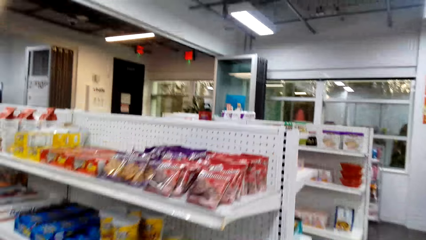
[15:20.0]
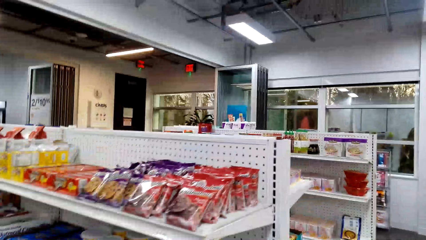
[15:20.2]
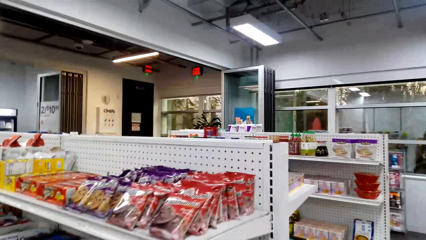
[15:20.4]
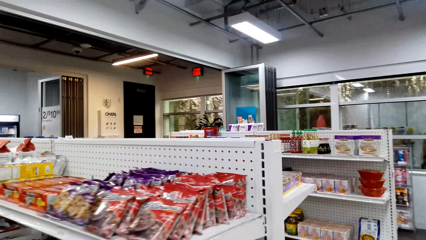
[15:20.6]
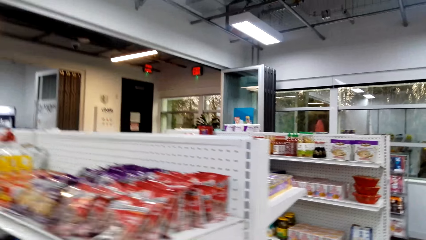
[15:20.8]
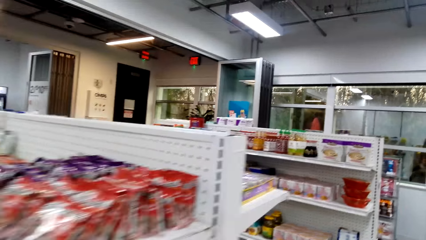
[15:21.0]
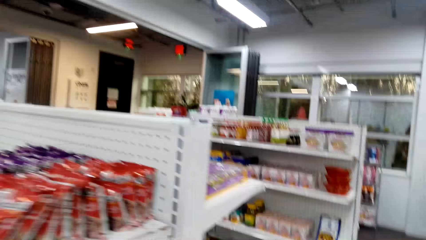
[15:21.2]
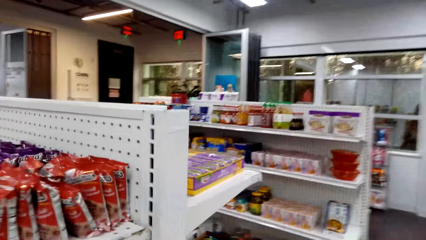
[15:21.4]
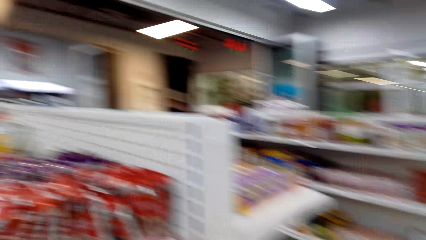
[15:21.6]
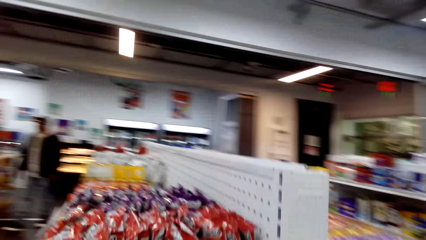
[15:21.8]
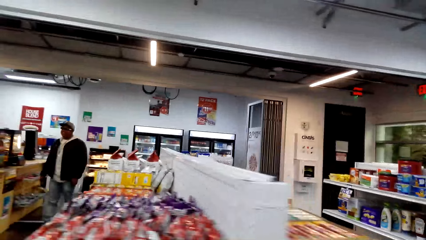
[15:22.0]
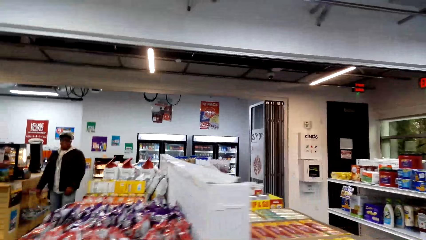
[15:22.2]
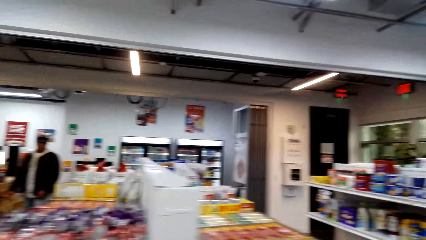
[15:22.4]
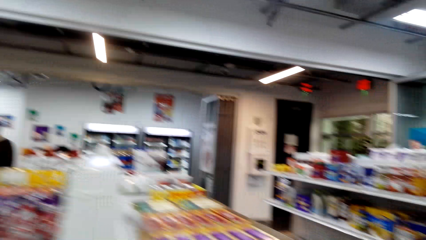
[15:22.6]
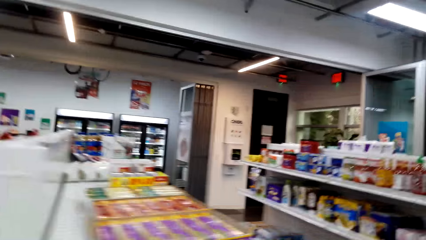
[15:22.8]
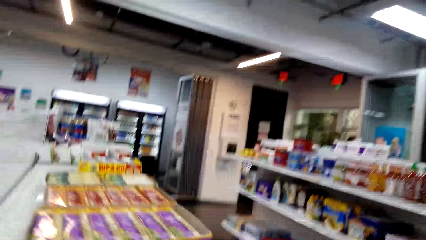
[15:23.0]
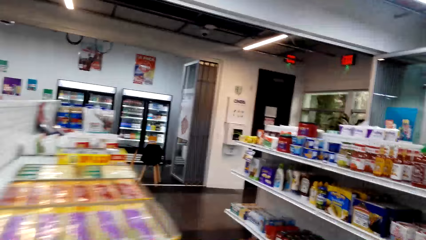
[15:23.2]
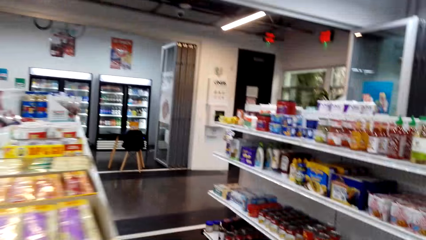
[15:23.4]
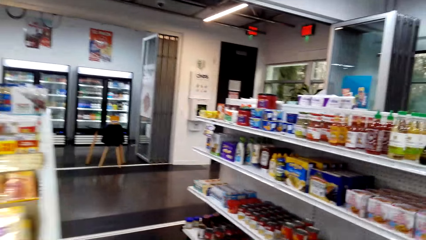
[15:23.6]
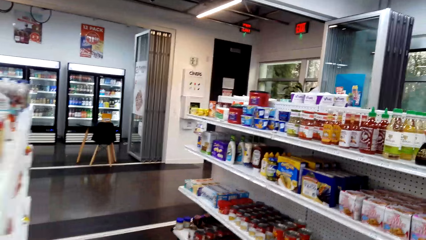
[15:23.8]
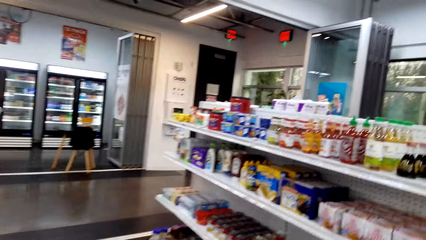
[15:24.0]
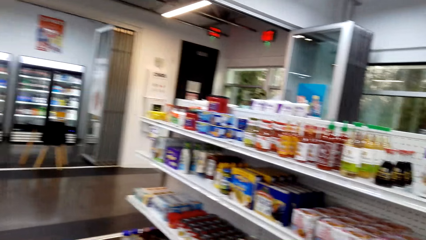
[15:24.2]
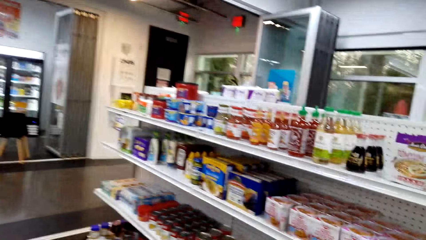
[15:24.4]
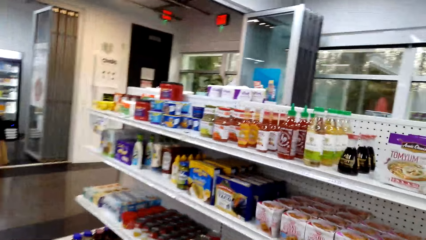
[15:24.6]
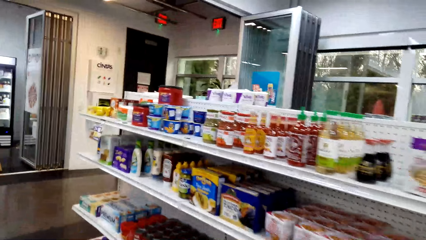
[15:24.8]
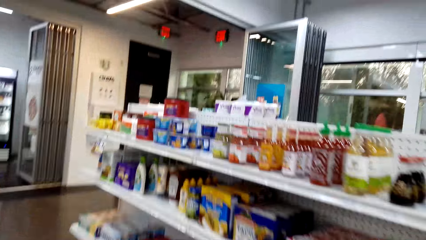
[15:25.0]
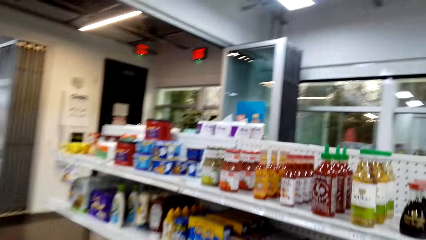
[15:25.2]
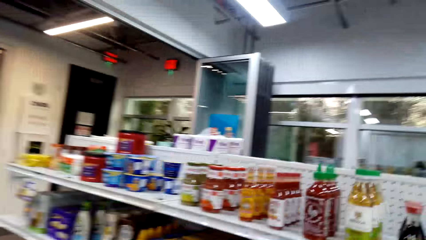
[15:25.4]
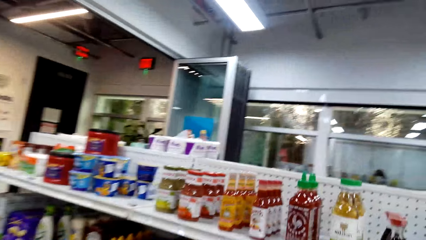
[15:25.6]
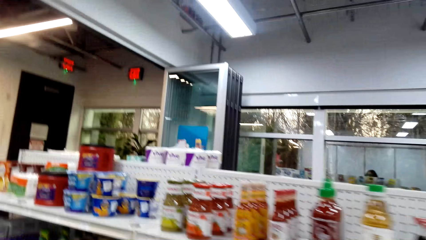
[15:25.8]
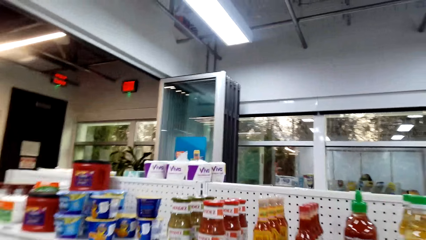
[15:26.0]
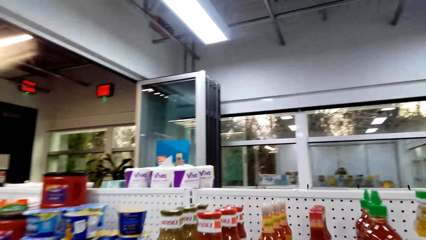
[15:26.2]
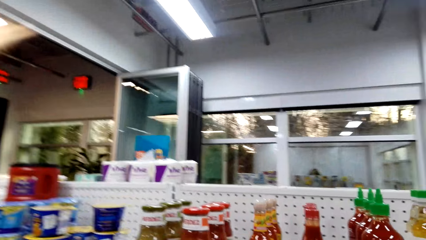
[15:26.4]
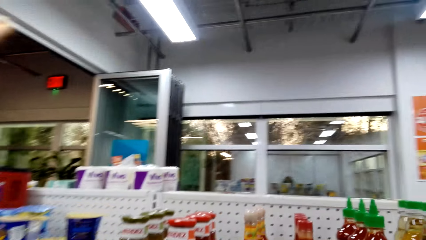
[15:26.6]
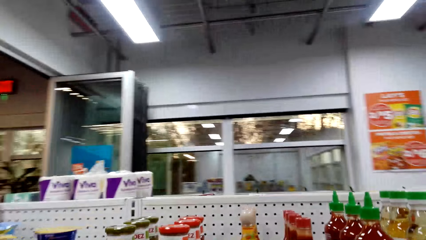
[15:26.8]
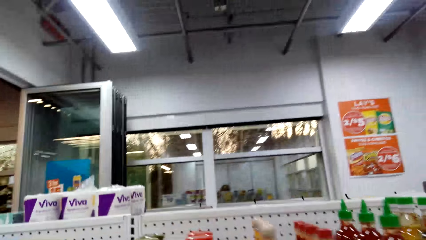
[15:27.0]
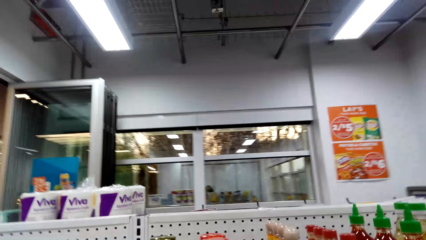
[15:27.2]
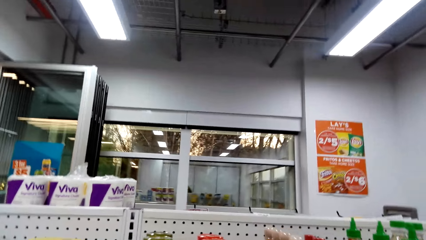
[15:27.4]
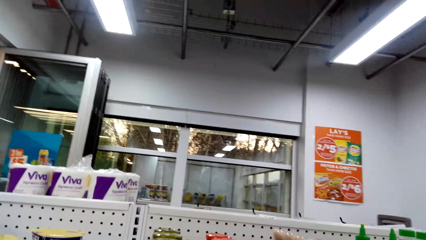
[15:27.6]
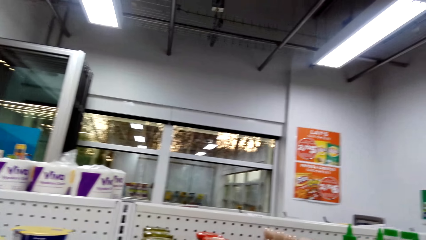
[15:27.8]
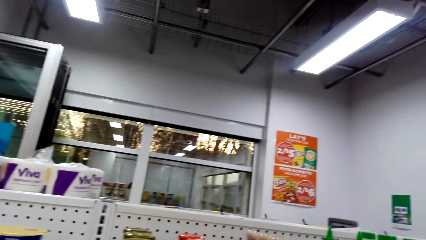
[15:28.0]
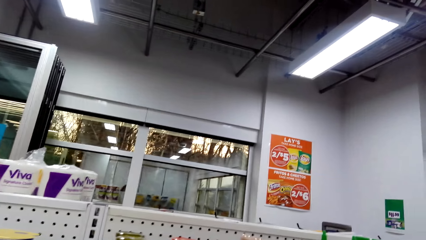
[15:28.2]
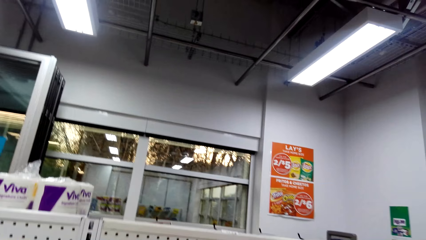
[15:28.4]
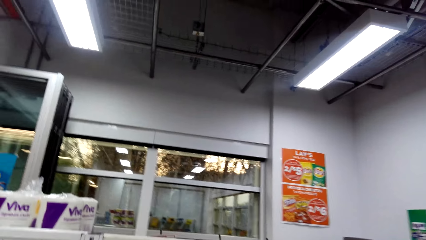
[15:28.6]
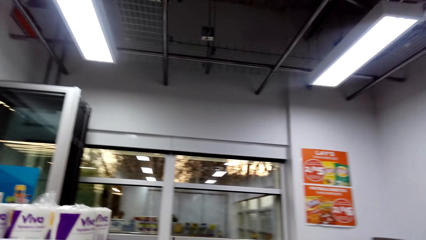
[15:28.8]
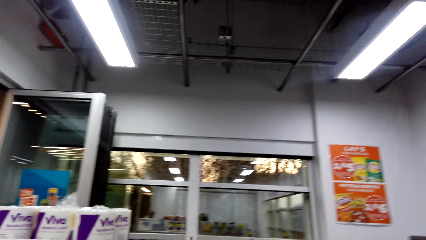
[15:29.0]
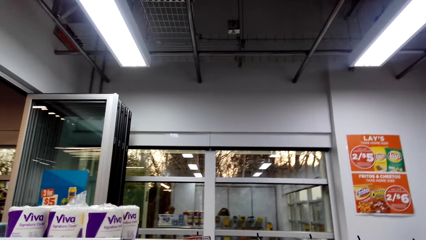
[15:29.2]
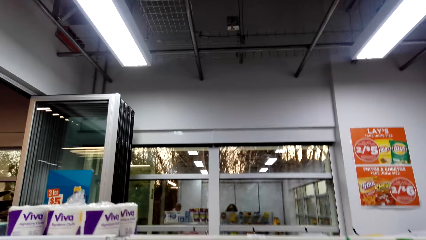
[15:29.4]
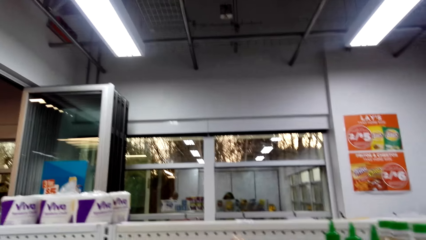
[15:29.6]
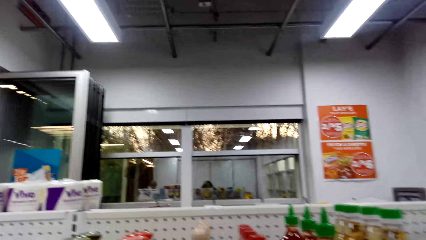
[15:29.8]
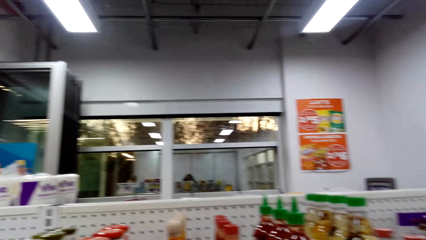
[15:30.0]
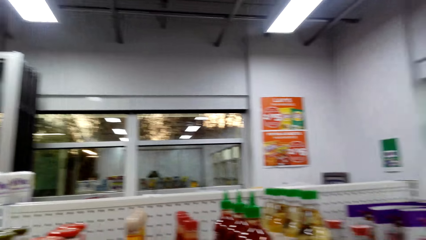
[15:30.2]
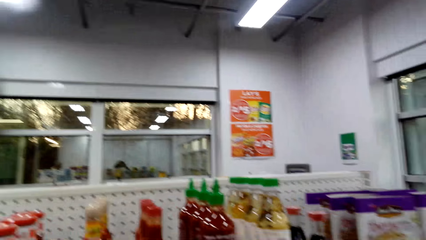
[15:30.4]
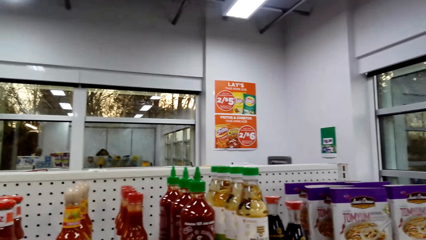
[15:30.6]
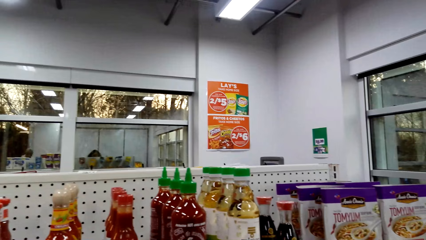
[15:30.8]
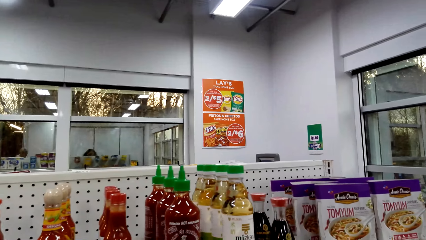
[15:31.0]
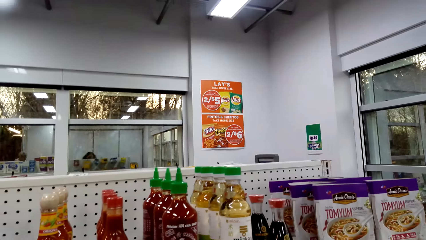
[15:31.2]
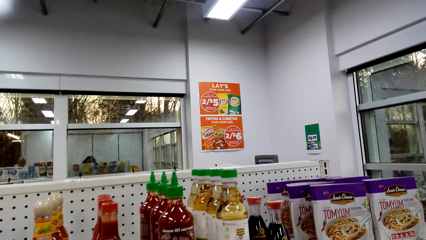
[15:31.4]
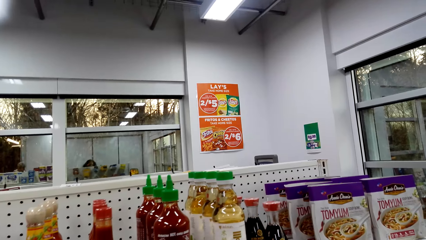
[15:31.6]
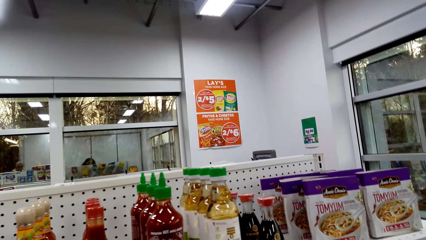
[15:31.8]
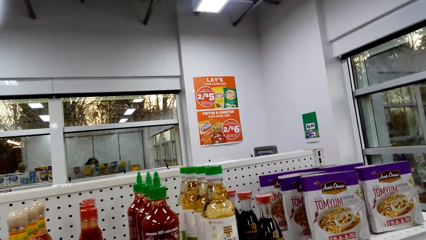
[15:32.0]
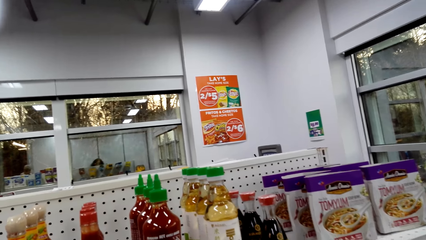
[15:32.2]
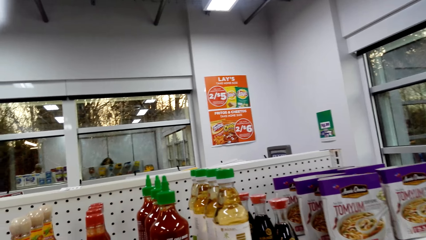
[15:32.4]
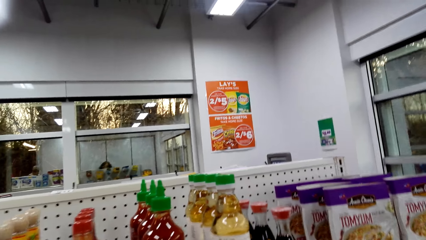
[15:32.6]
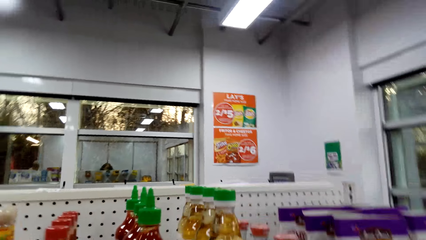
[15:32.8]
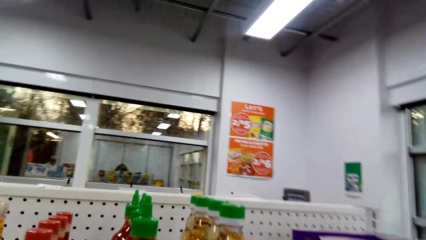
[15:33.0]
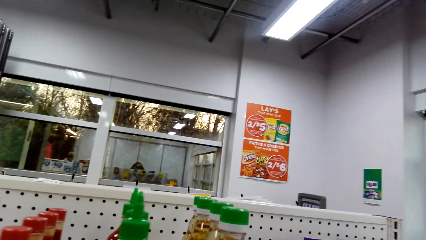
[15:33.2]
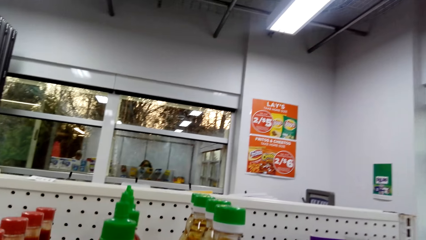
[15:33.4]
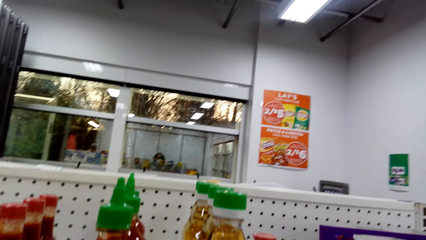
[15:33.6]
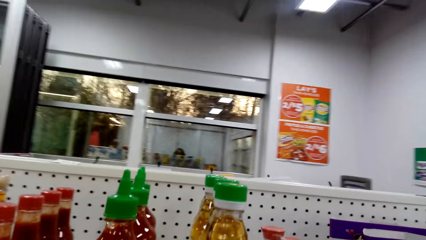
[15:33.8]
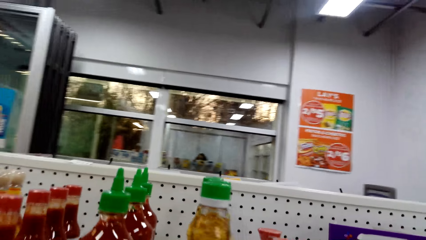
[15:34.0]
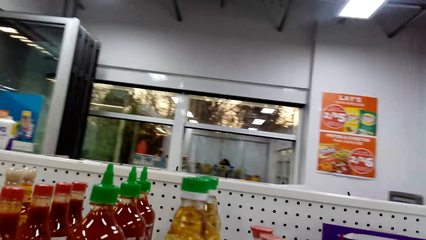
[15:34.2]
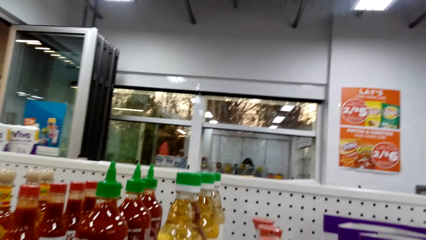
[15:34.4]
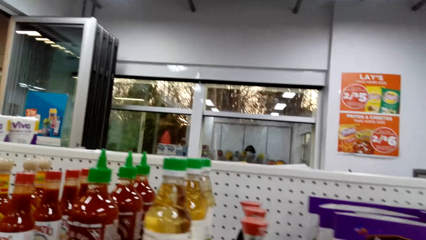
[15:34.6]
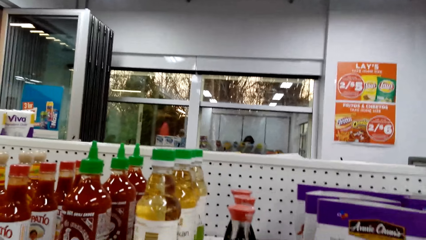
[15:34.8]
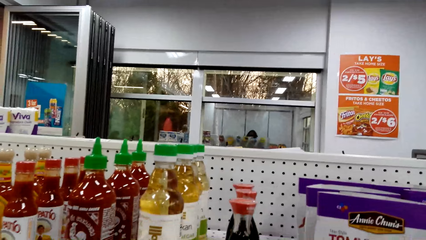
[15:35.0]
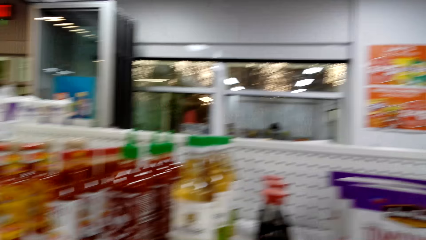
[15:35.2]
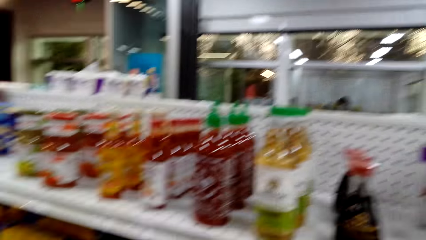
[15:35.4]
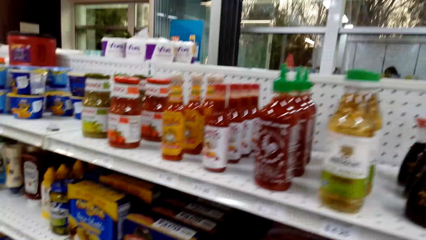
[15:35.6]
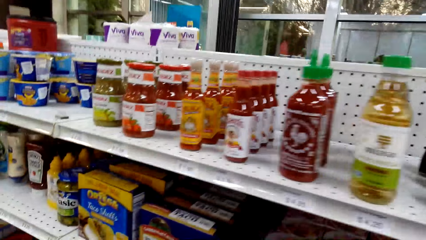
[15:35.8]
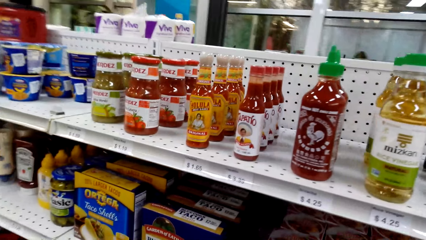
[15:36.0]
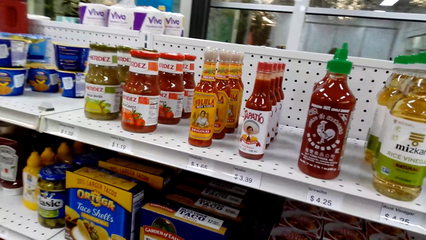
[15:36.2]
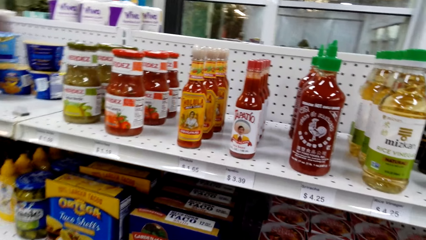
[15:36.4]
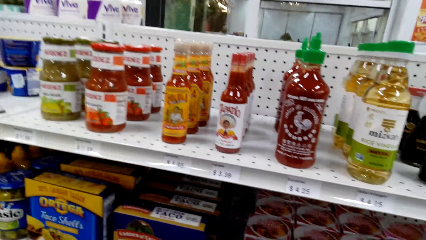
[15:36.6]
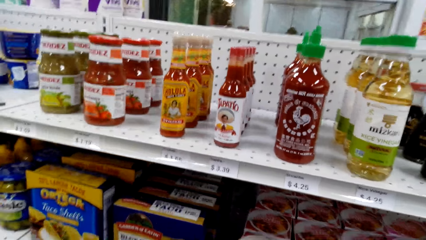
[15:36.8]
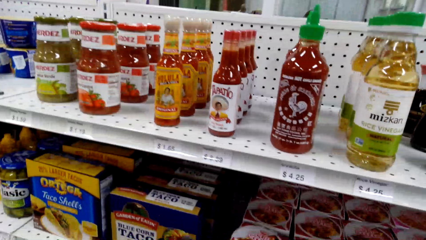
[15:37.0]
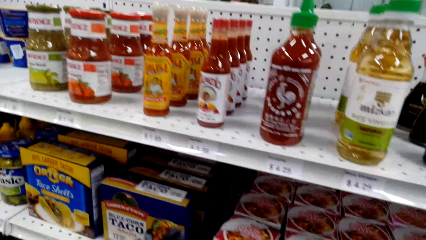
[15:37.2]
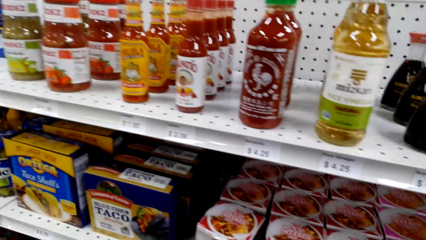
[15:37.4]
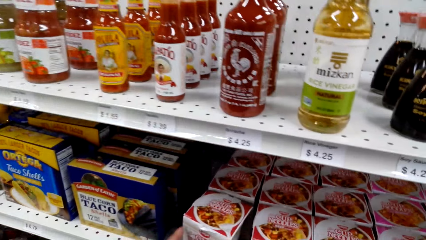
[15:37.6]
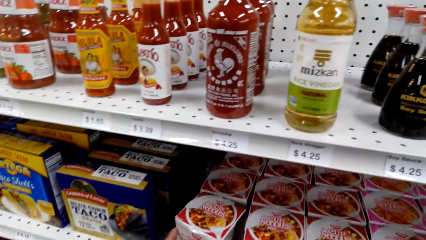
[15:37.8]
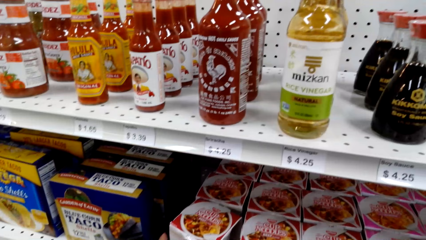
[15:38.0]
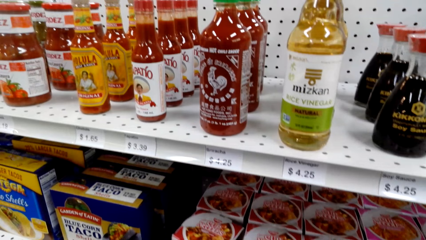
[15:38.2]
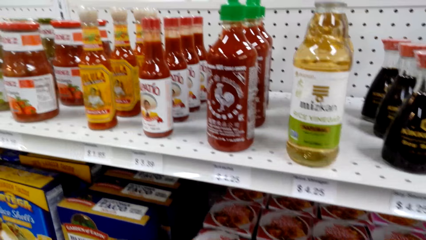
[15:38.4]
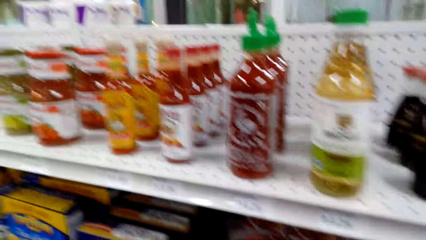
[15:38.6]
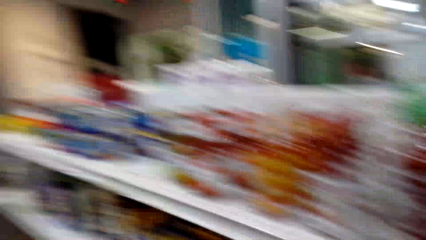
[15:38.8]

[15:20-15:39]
A person shops around the supermarket. The camera wearer walks around the supermarket. They shop in the supermarket.
